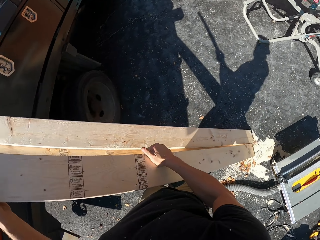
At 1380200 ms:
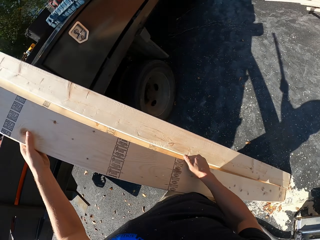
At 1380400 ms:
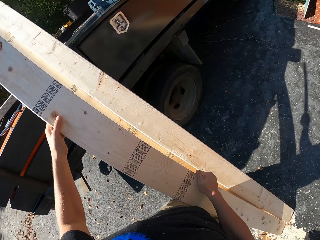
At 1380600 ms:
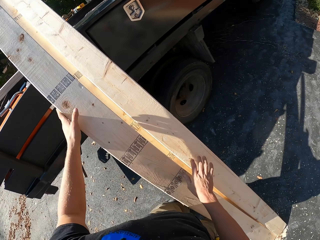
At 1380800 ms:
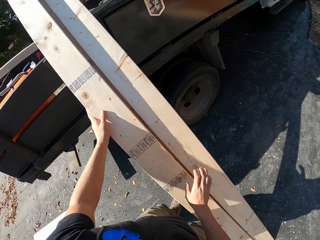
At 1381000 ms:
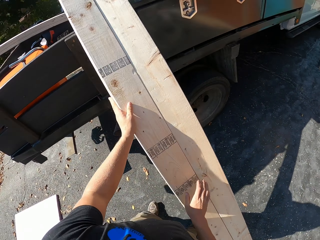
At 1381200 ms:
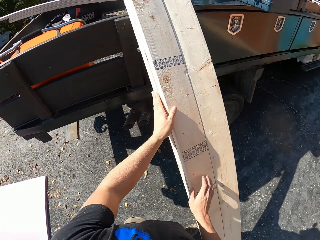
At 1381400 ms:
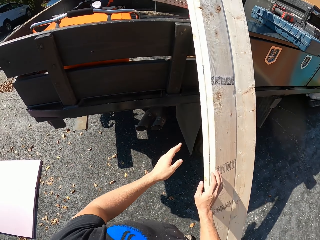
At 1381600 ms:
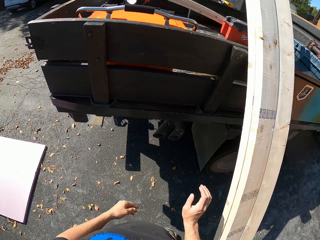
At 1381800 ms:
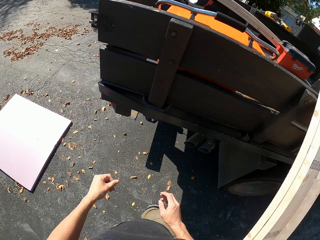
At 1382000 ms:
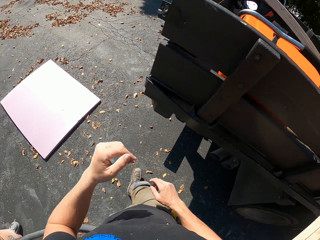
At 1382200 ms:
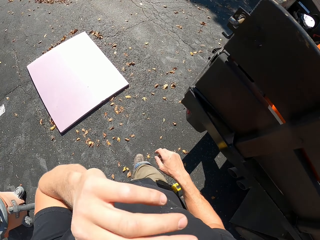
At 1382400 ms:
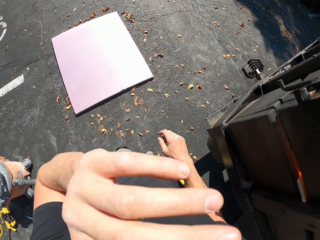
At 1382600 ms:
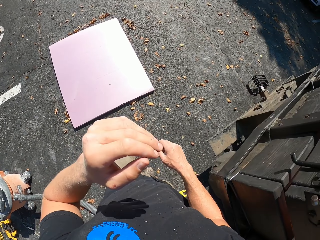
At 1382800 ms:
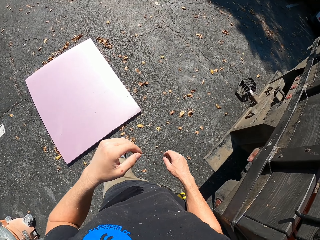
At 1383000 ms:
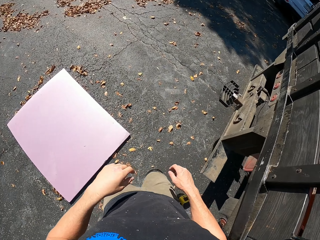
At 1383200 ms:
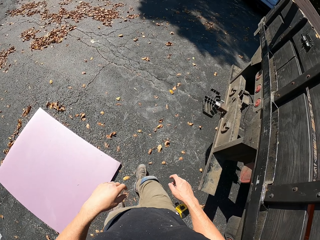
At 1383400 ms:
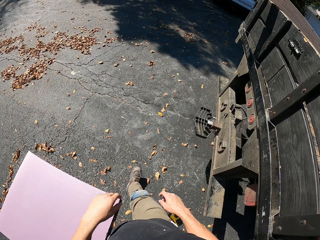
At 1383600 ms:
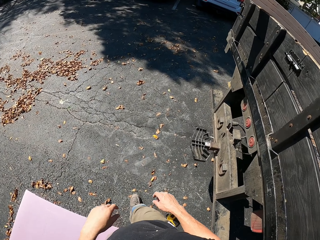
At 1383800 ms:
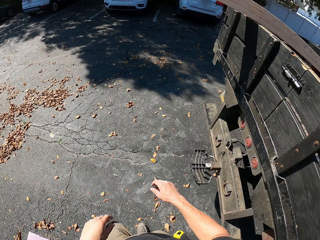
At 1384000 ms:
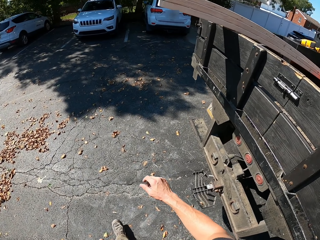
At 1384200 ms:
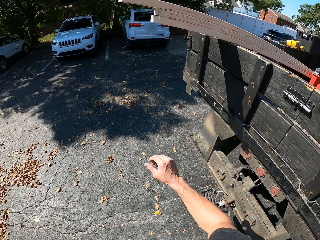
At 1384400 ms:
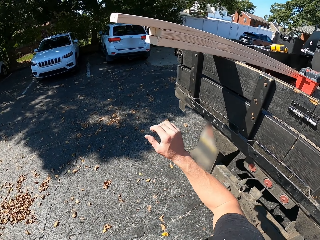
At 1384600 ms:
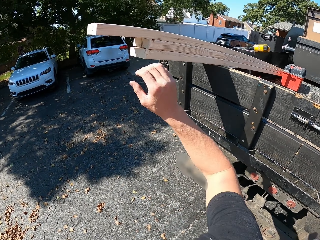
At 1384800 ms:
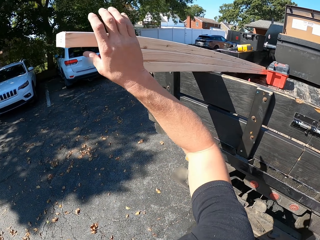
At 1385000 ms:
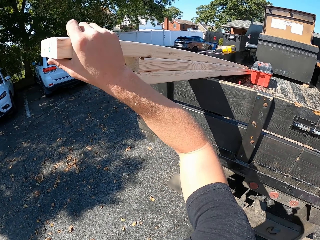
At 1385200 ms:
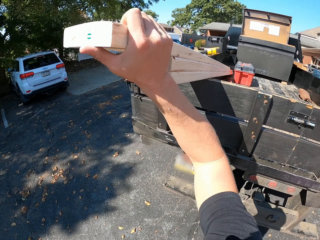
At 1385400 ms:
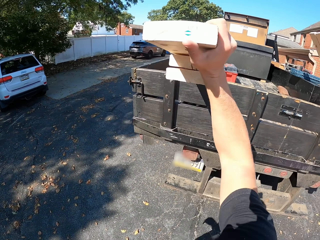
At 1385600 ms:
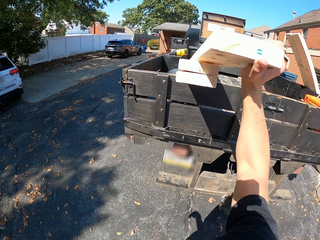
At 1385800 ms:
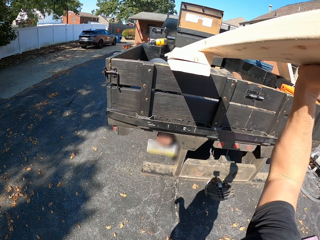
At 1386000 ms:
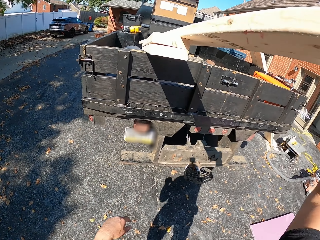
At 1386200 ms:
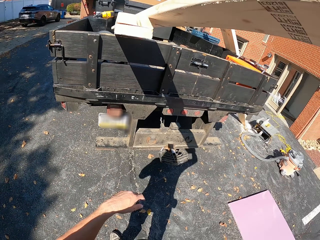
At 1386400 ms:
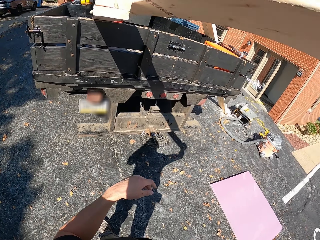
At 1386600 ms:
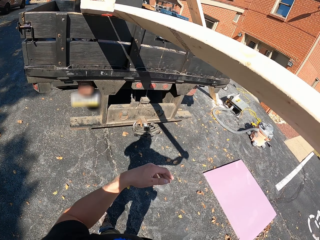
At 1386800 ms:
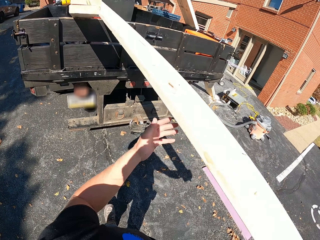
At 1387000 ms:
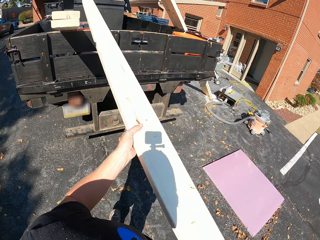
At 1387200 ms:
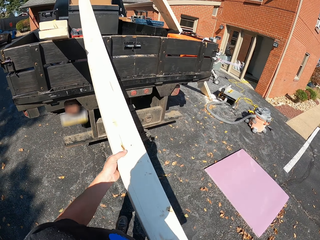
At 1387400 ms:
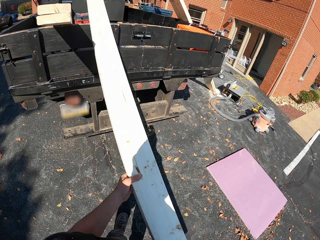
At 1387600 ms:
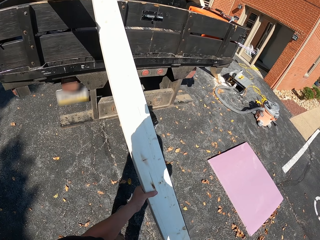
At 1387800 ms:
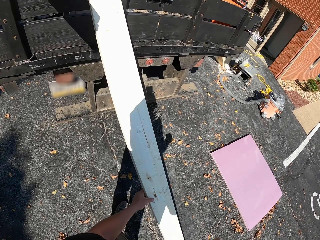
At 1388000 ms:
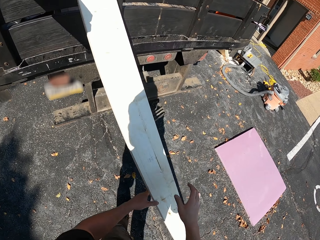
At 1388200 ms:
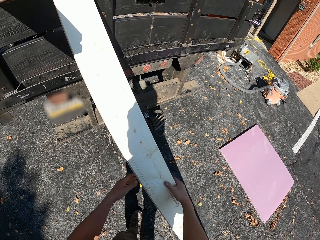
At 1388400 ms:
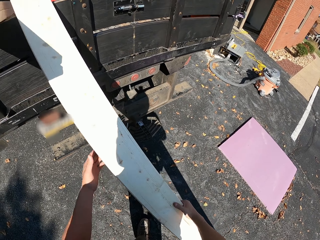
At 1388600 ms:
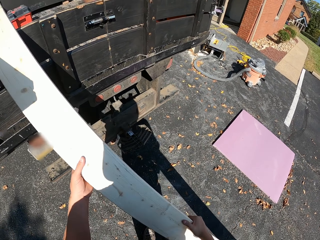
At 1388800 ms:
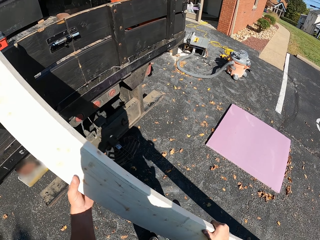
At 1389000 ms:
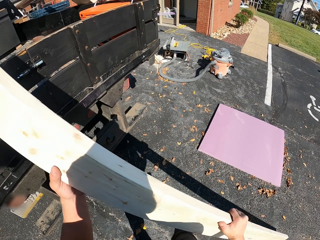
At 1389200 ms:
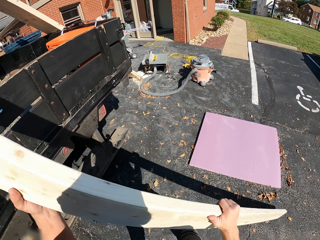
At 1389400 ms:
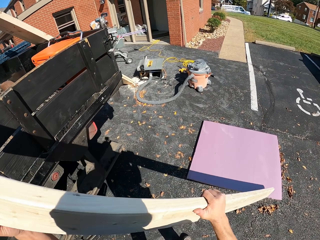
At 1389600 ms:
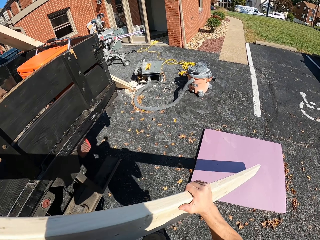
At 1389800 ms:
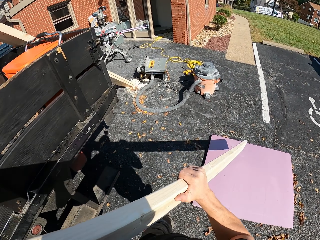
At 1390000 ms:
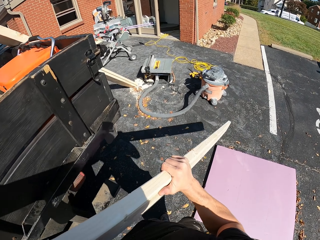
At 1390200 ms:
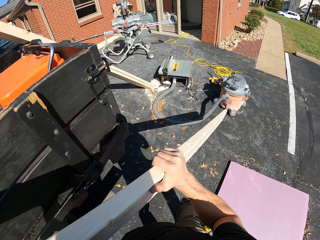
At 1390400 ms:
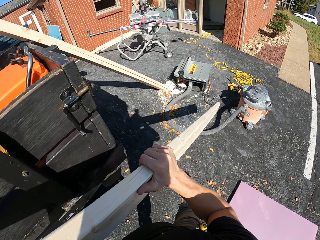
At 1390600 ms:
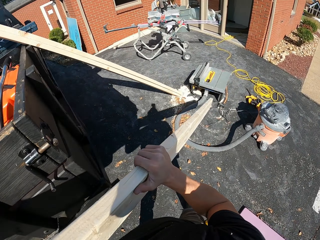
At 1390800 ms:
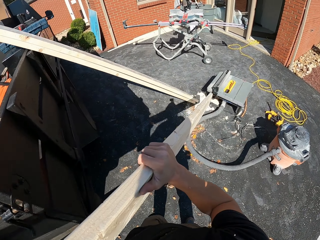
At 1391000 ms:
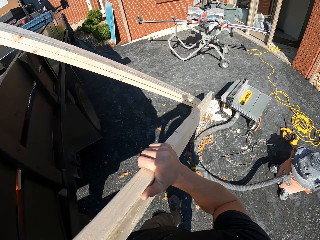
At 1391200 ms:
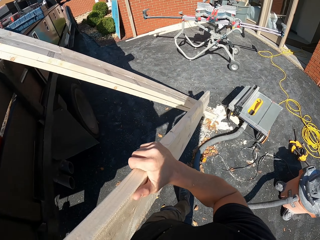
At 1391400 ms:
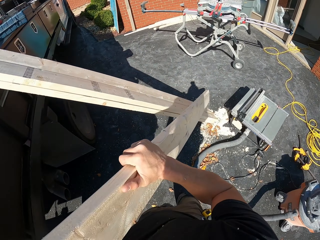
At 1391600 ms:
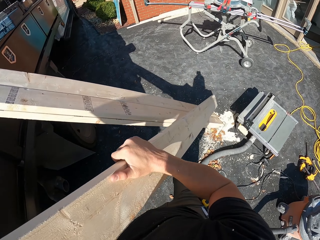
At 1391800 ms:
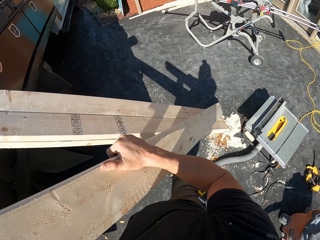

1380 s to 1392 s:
The camera wearer leans the timber or wood on the truck. They turn around, walk around, and wipe their face with their hand. They walk to the truck. They pull the timber from the truck. They walk around and carry the timber.

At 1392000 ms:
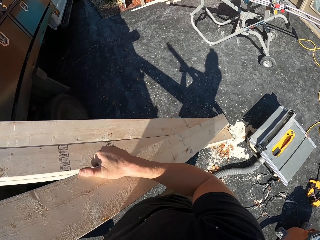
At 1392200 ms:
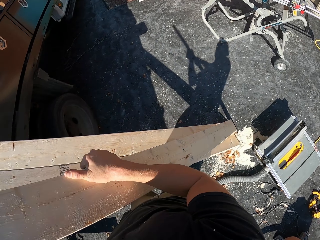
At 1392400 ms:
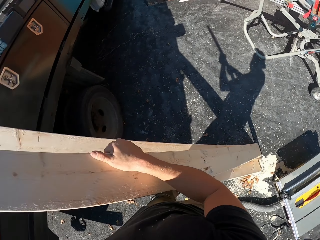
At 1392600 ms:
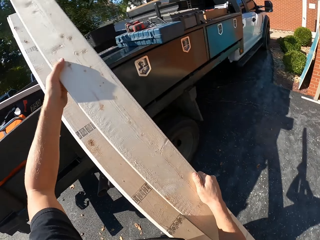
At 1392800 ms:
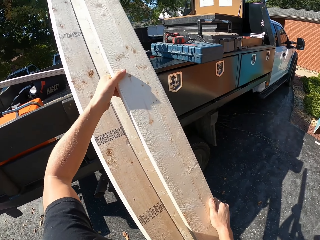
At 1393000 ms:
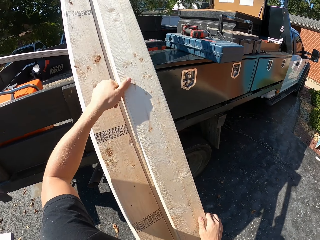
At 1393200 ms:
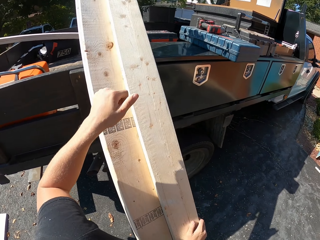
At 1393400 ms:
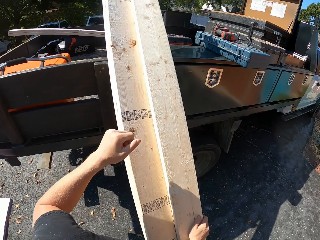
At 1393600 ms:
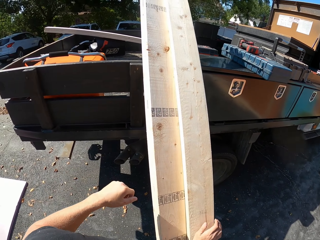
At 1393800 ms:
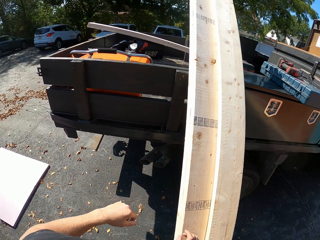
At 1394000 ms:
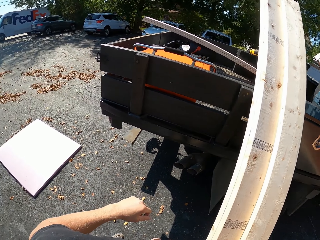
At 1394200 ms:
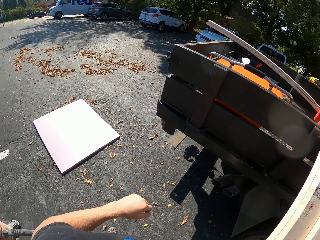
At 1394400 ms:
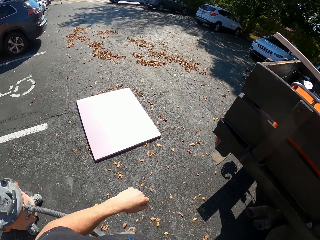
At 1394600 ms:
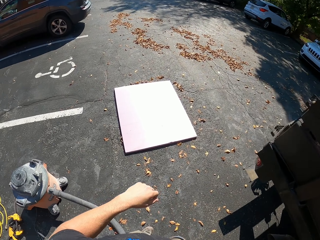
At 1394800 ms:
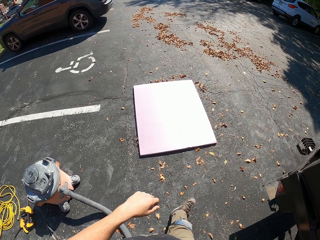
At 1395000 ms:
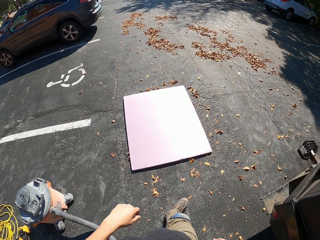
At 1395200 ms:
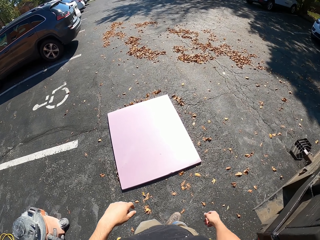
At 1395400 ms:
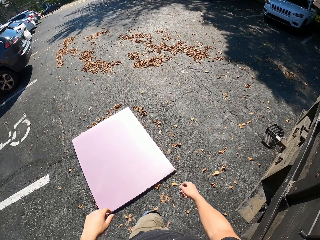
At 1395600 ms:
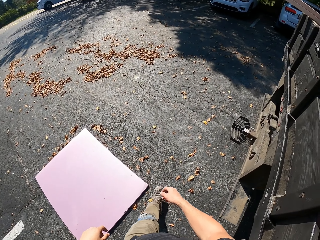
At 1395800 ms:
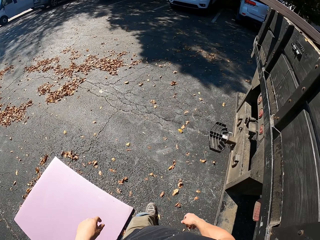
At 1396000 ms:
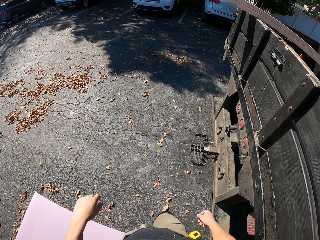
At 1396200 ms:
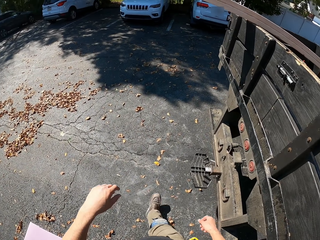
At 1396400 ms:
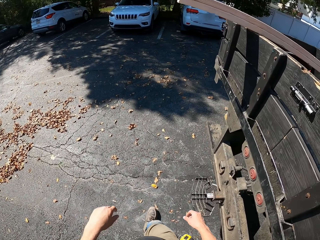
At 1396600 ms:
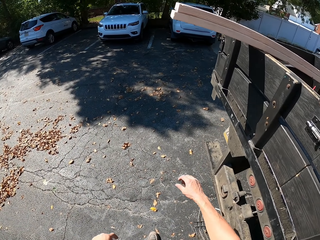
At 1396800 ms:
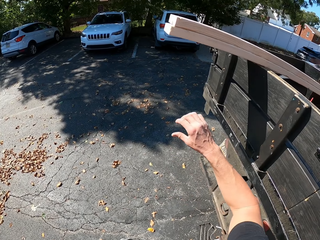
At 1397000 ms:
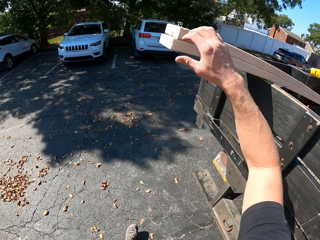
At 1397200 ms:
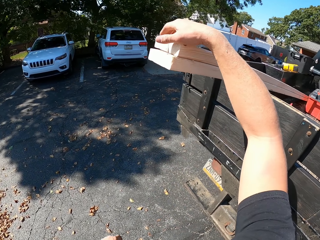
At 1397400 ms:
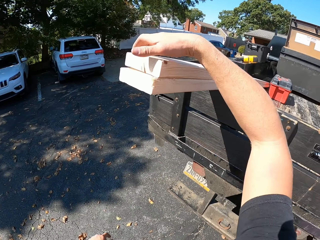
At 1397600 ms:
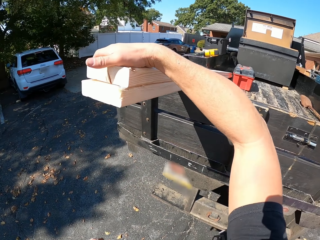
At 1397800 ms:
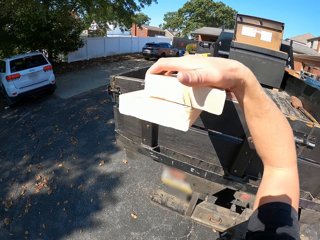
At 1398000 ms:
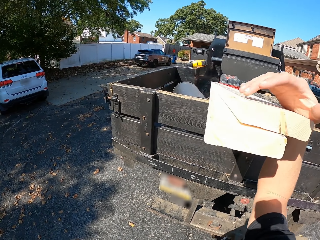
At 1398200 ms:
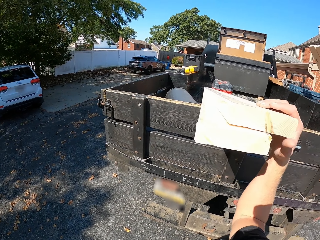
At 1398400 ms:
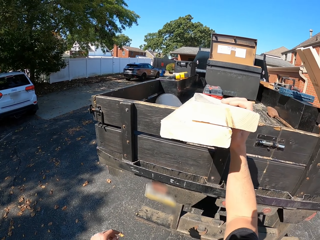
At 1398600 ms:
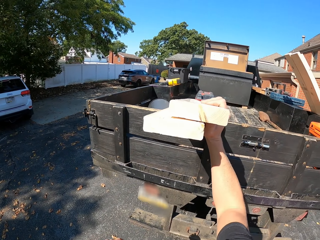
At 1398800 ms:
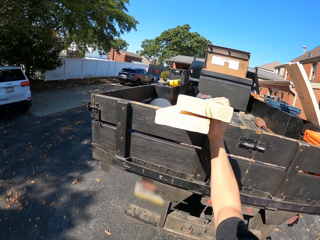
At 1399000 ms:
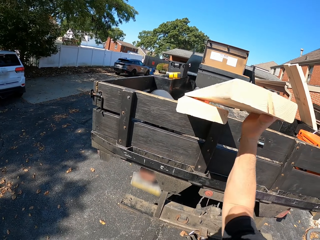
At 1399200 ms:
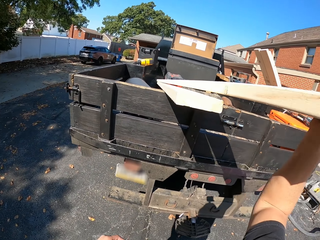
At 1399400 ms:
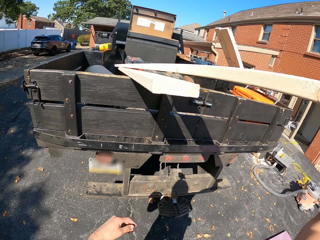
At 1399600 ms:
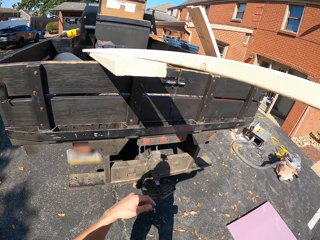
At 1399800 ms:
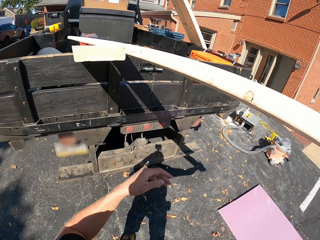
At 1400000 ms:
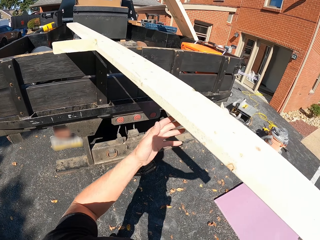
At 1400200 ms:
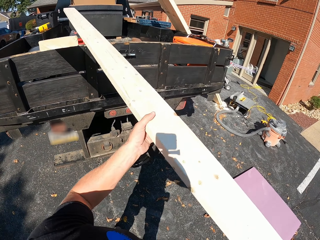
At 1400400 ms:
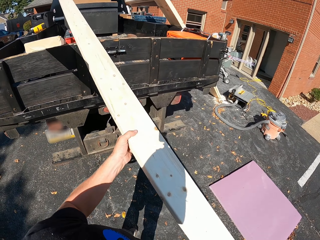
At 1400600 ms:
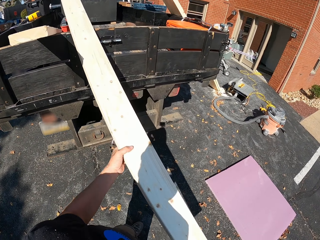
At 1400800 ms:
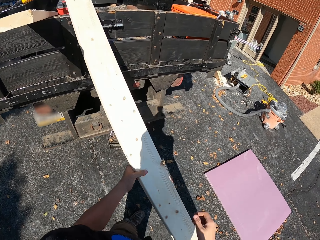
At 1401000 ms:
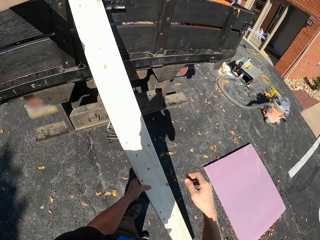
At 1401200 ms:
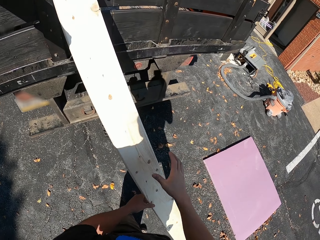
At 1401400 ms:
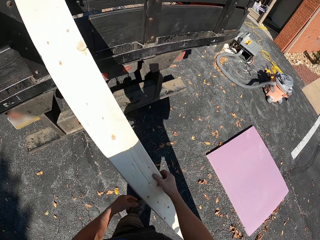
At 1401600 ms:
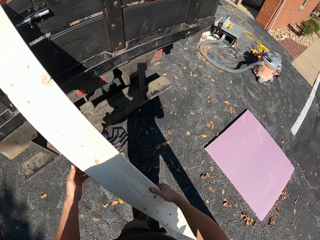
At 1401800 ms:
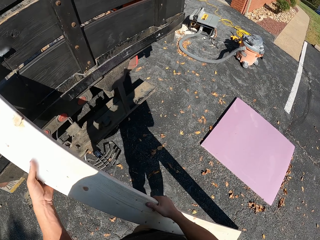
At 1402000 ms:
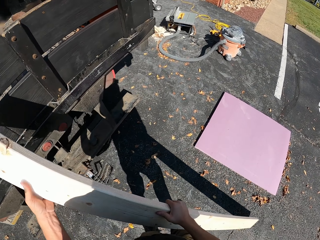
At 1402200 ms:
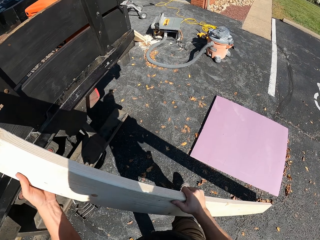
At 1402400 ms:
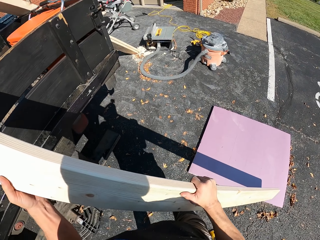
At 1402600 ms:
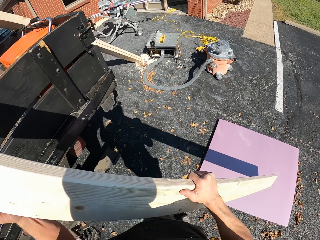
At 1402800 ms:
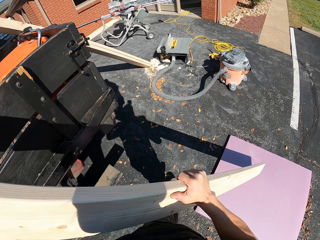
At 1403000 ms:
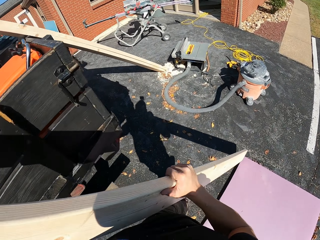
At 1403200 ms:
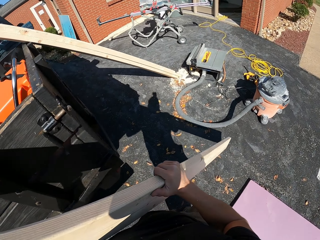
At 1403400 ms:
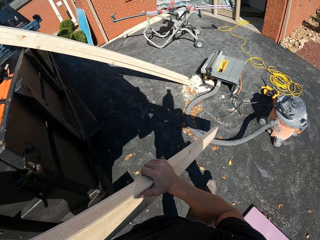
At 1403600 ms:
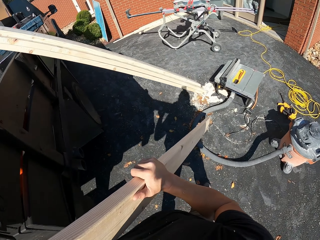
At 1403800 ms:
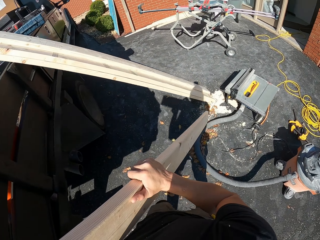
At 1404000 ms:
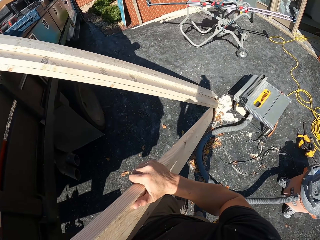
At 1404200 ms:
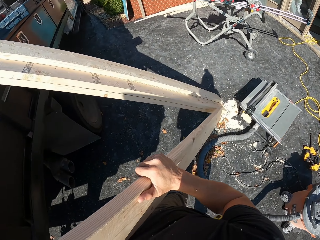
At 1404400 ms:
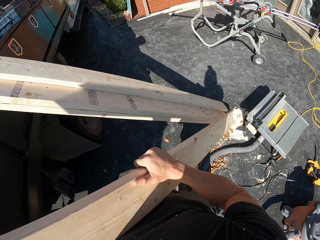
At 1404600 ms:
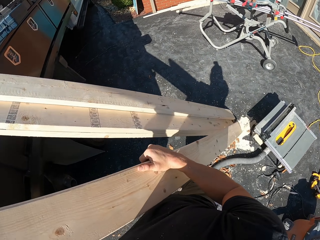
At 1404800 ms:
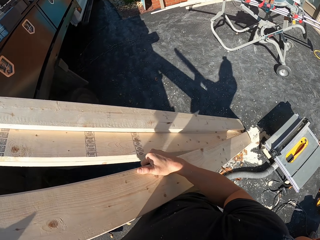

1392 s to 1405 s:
The camera wearer leans the timber or wood on the truck. They walk around and turn around. They walk to the truck. They pull the timber from the truck. They carry the timber and walk around.
